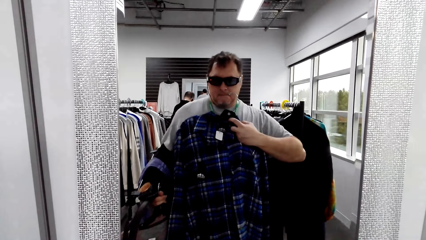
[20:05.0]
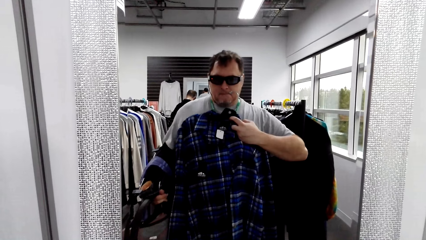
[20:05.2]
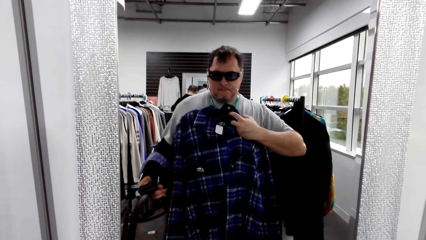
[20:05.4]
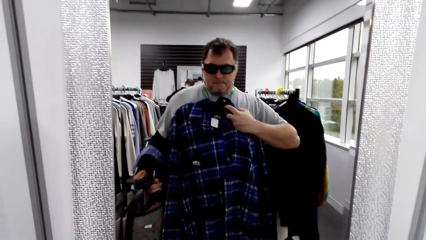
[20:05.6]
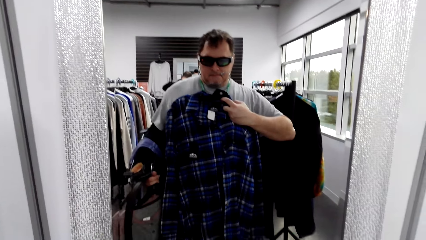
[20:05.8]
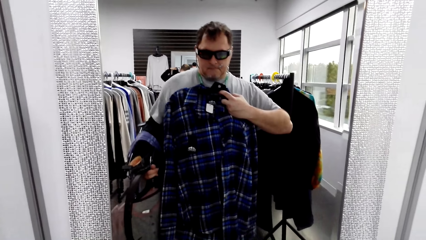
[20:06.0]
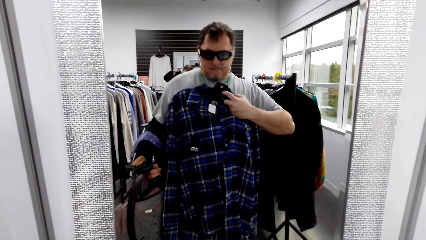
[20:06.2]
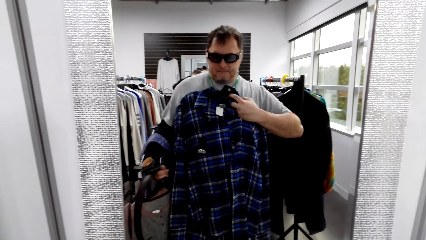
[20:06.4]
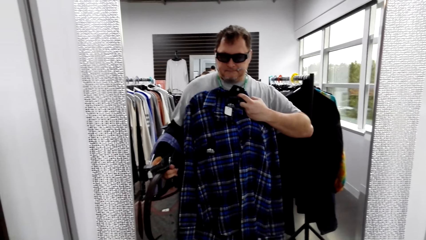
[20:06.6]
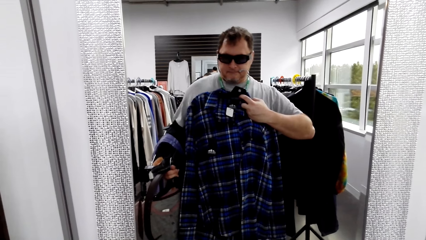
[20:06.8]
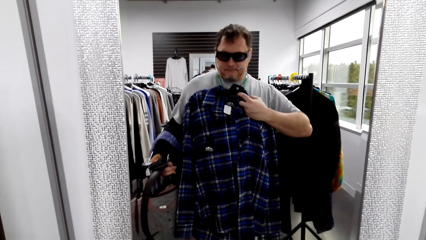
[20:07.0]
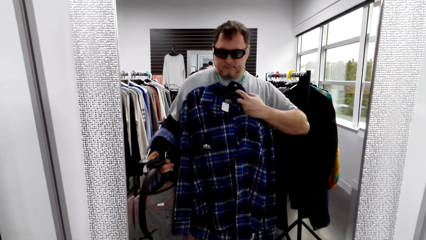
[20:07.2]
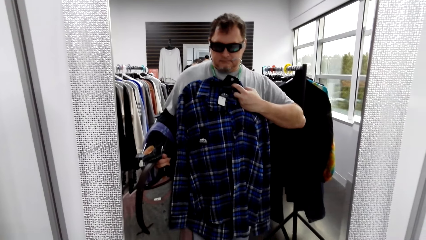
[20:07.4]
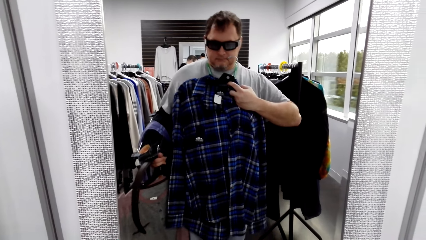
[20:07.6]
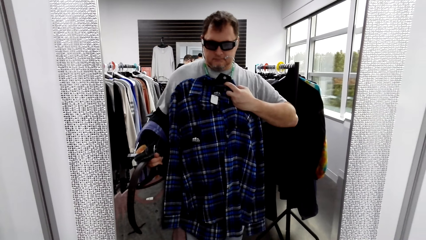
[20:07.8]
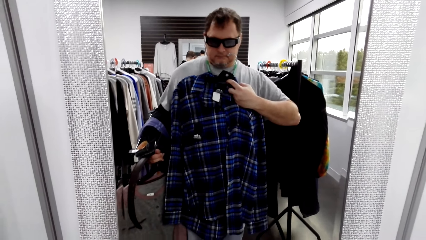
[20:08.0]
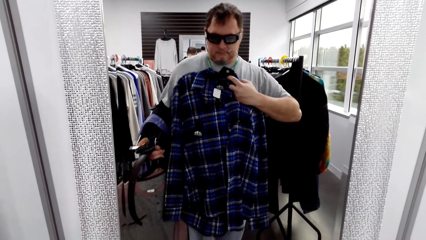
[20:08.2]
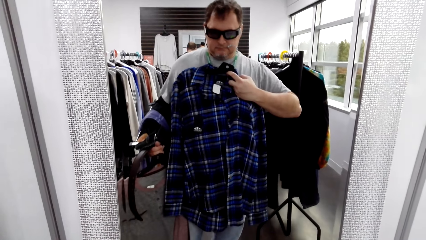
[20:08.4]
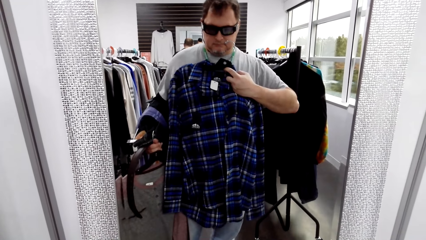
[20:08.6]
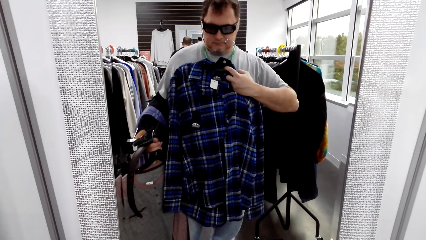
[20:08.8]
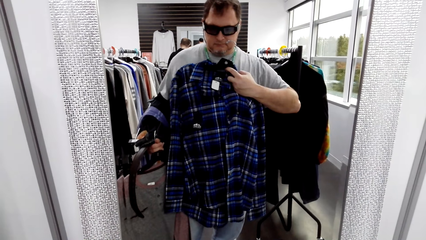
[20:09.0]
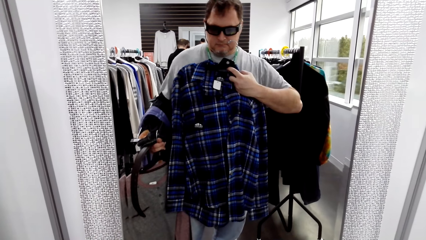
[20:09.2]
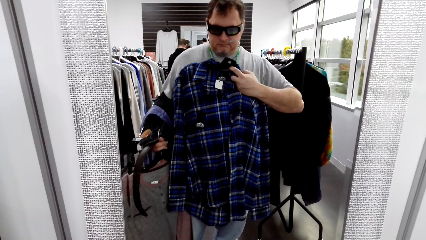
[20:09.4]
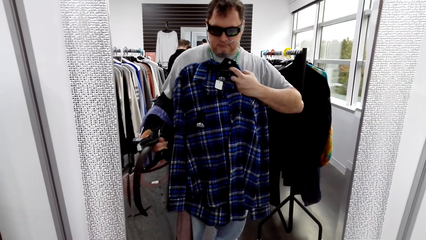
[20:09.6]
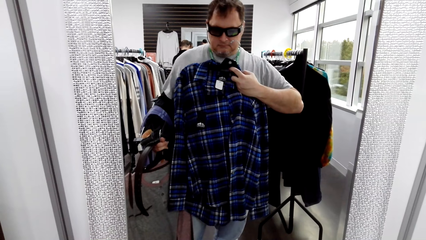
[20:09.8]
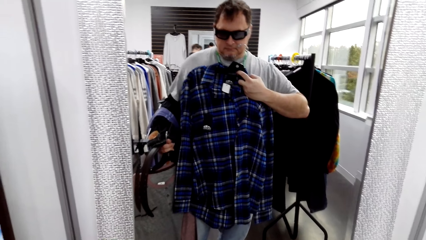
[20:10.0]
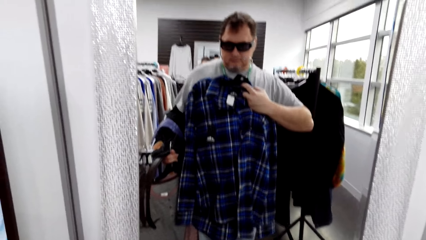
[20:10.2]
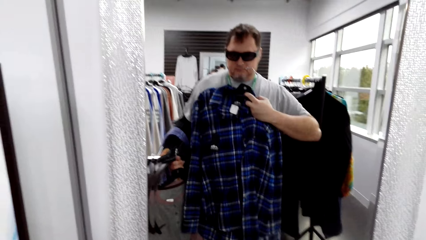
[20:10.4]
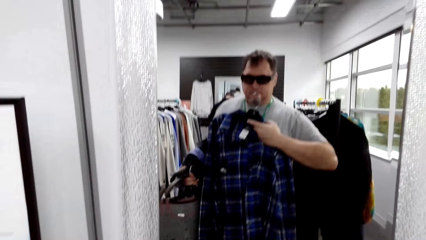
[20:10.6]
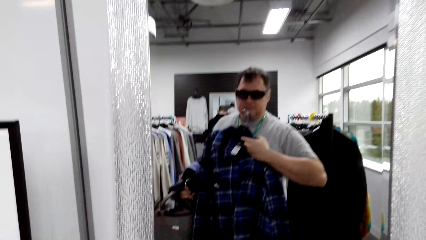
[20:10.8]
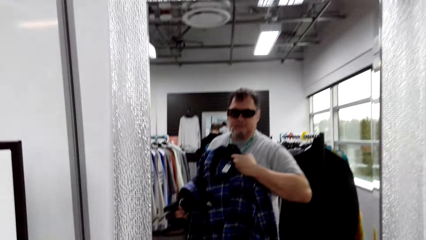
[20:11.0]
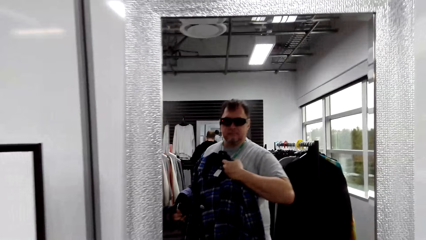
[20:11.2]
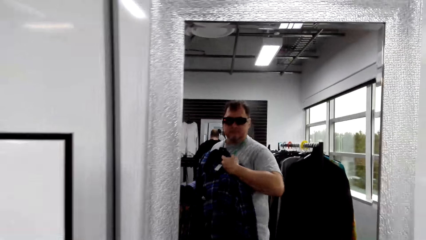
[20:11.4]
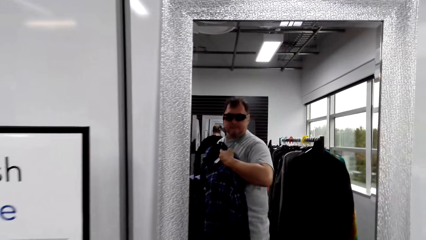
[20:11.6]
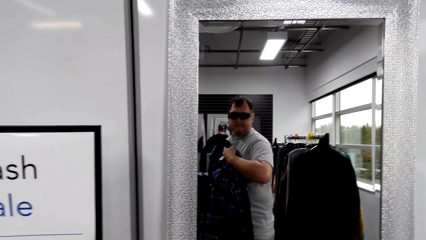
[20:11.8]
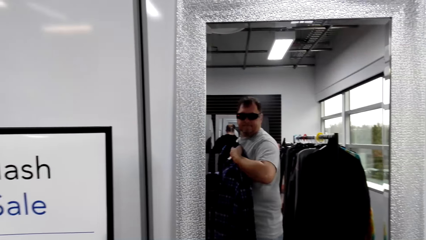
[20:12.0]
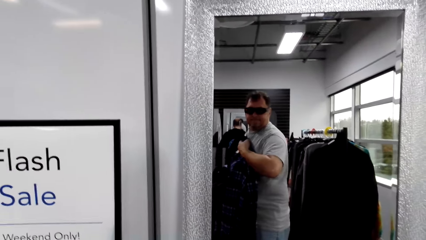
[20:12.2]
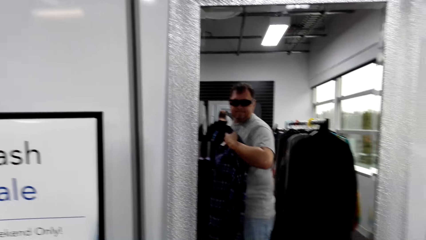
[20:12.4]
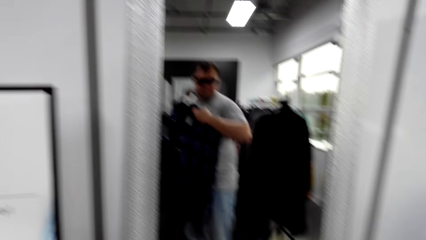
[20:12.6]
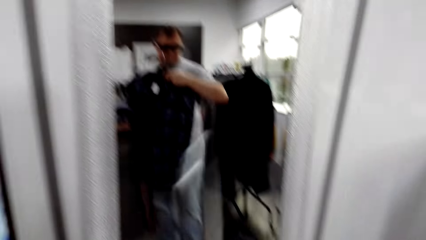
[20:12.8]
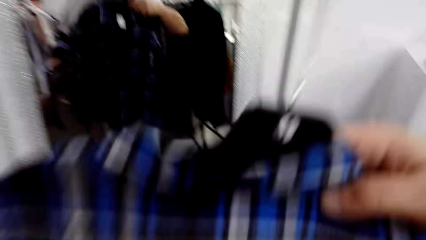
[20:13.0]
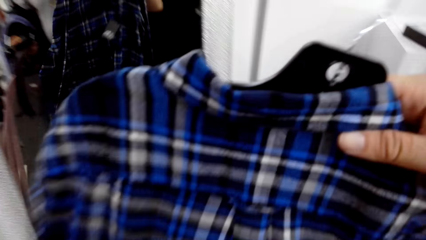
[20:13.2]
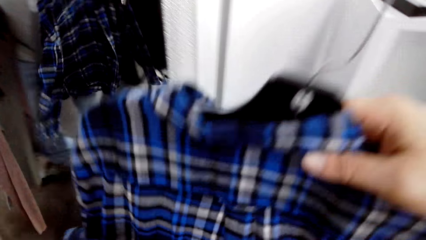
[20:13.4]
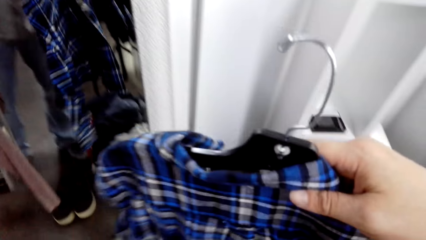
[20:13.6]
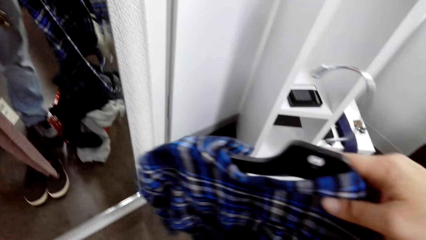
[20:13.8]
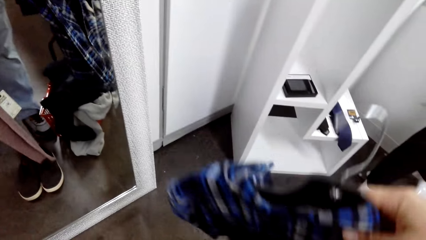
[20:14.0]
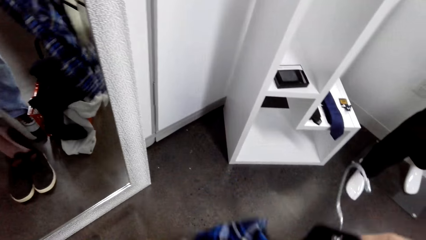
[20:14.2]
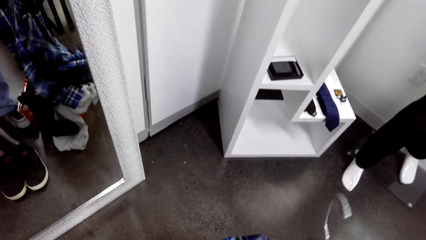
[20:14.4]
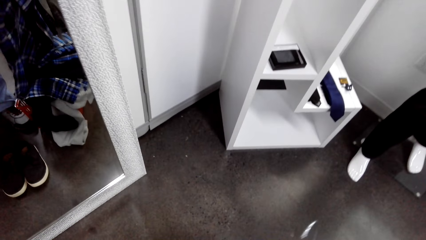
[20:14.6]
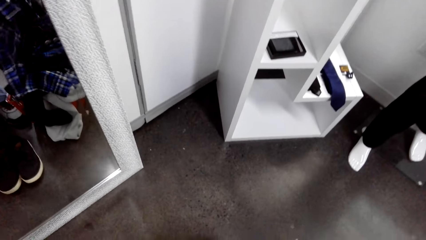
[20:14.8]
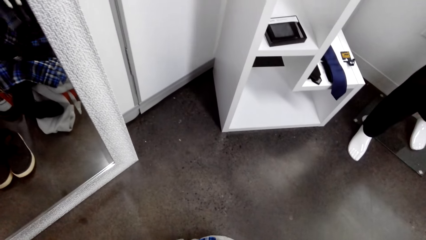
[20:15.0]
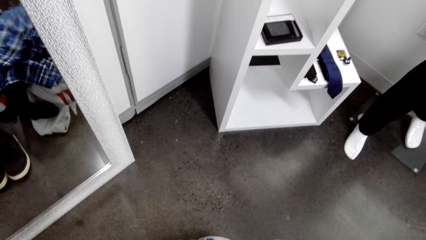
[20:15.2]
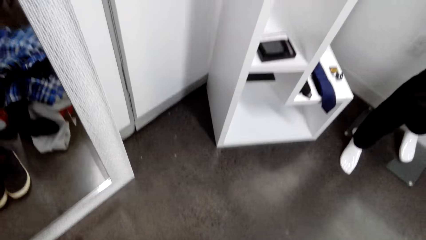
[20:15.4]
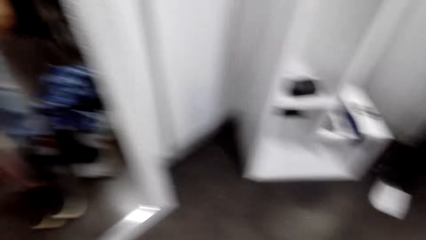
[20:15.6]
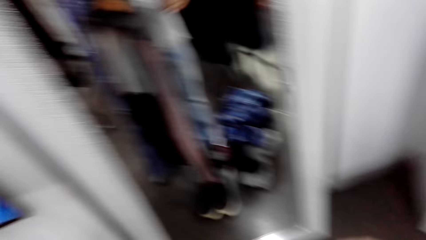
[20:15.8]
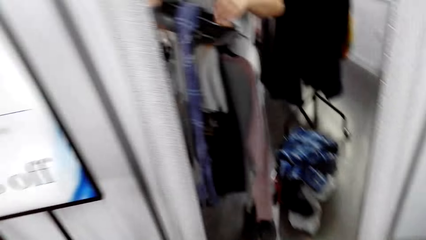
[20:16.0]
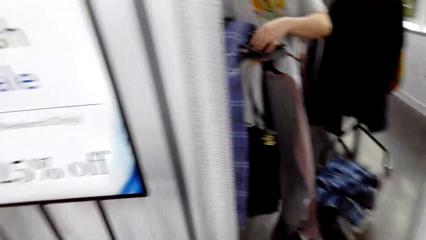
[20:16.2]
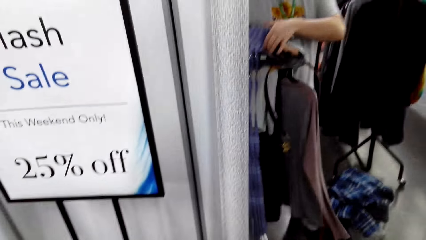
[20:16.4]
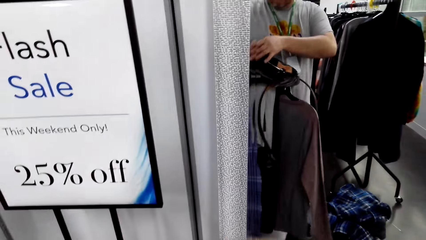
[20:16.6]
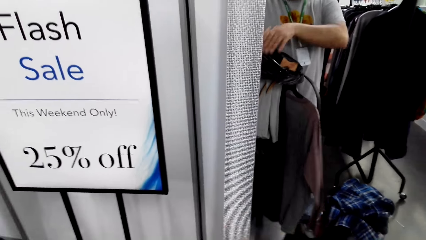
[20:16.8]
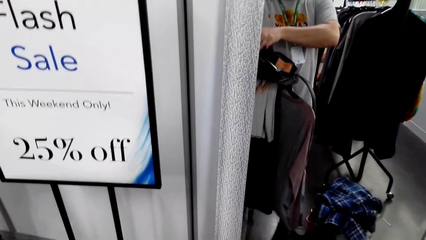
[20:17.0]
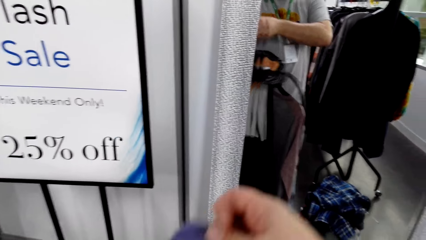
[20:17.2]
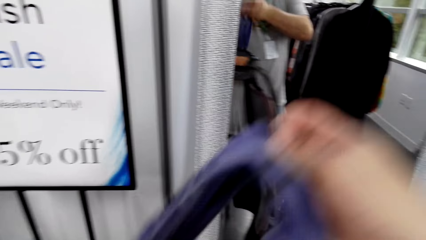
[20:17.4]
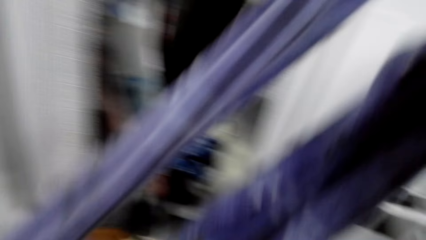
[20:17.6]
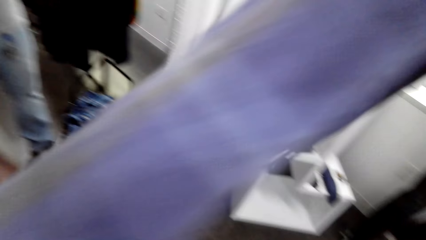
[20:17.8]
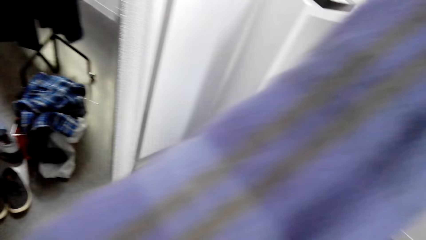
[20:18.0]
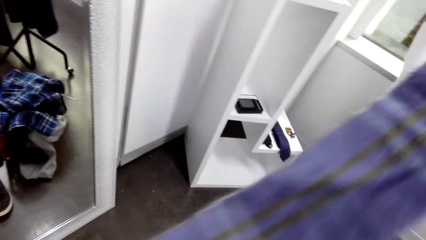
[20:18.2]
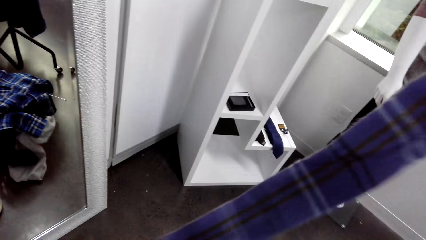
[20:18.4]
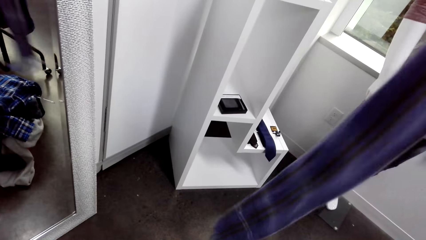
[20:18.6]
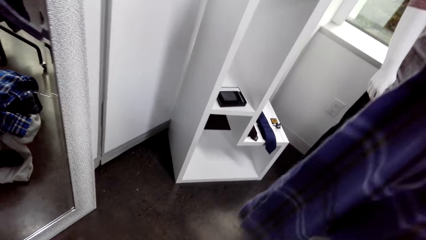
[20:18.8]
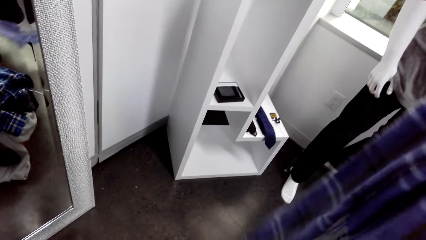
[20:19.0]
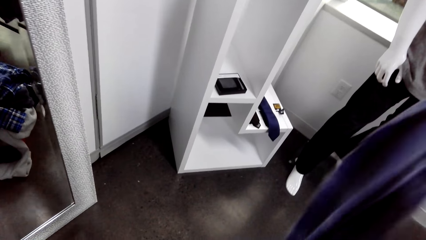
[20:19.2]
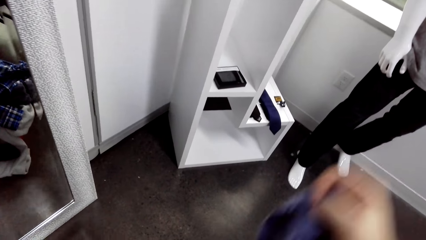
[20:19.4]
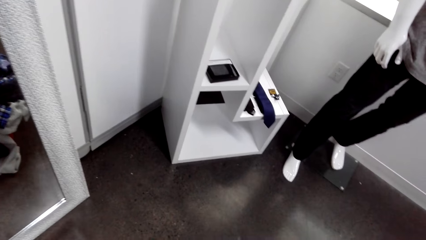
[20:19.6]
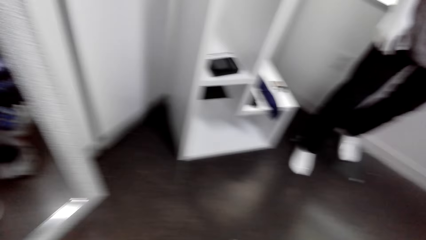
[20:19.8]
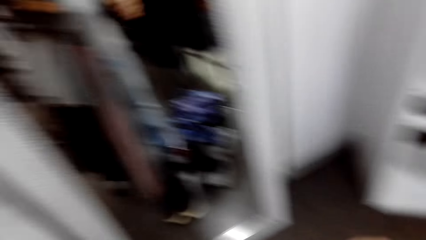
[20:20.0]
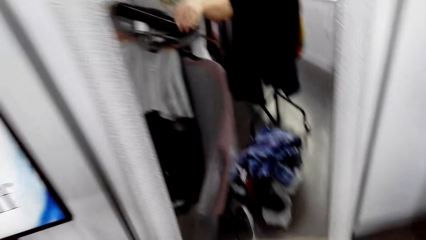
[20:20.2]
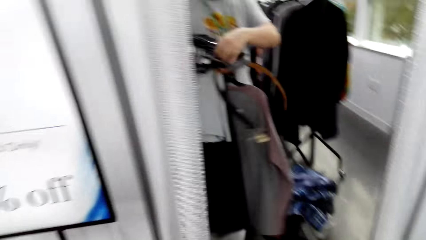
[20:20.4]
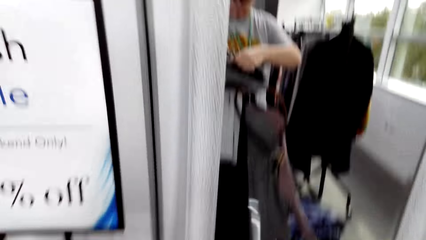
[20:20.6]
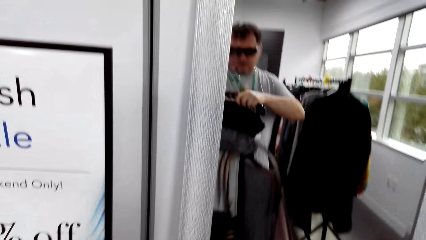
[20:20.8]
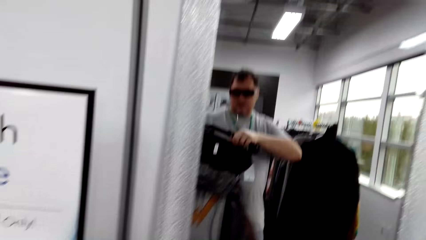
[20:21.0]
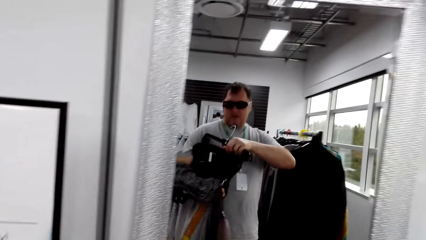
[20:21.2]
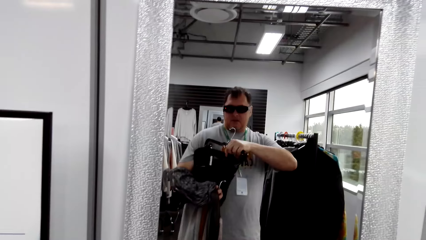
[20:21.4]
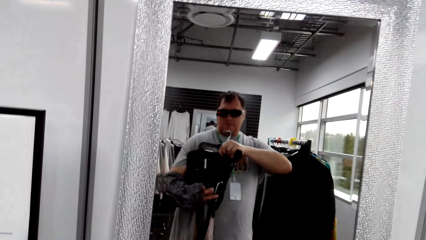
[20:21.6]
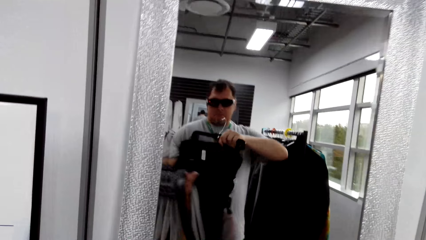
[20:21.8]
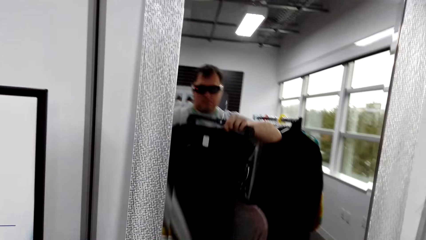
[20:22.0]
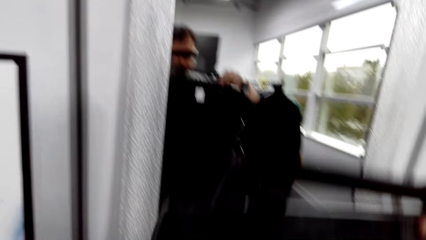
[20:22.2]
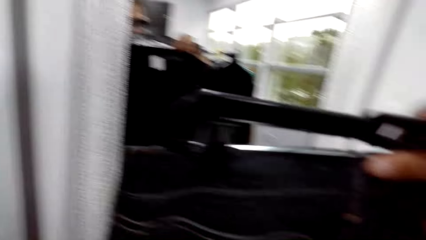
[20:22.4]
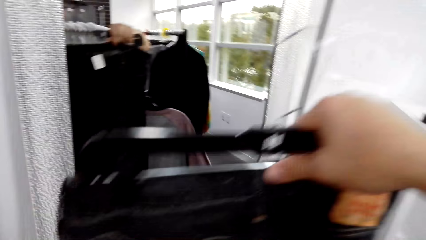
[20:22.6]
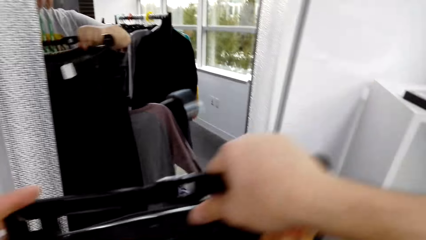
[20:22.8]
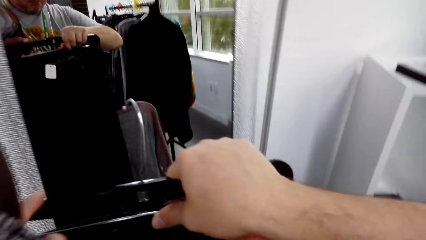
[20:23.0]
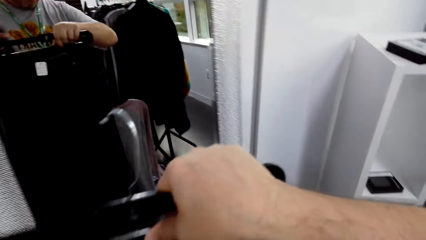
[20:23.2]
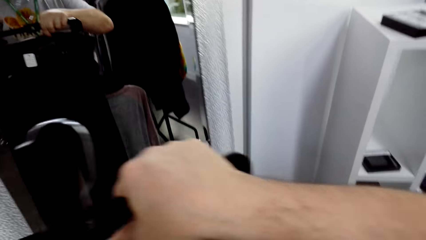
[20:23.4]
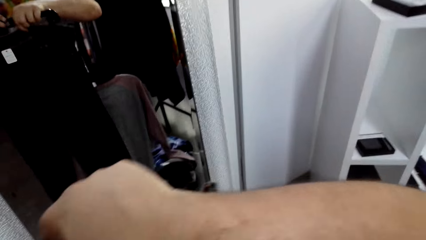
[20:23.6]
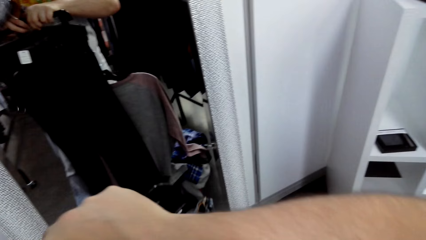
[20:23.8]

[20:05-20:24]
The camera wearer puts the shirt in the tray. They take the scarf from the hanger. They put the scarf in the tray. They look at the mirror.
